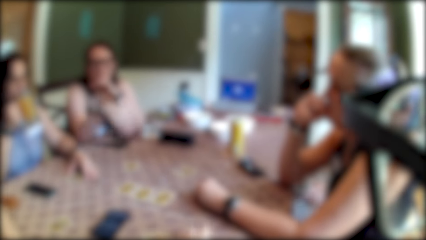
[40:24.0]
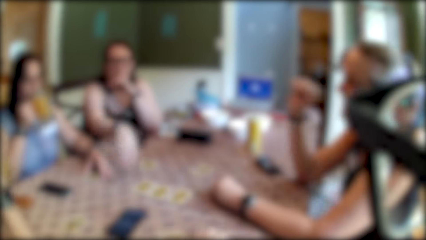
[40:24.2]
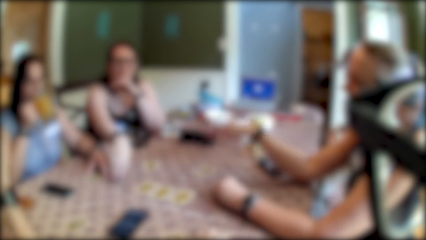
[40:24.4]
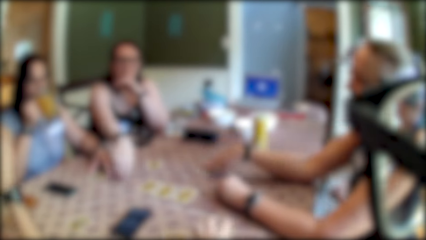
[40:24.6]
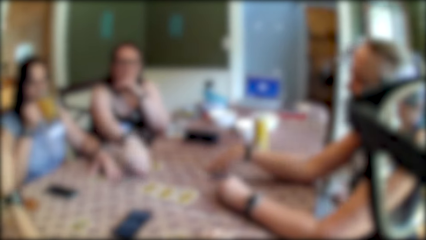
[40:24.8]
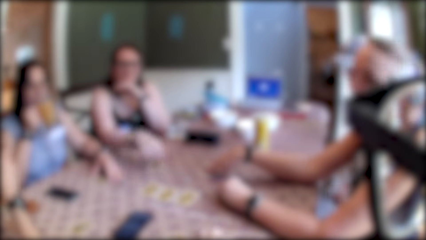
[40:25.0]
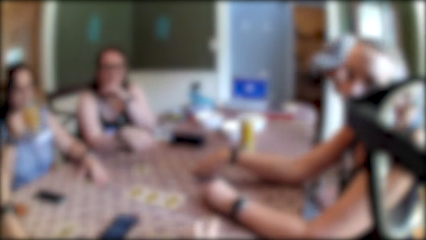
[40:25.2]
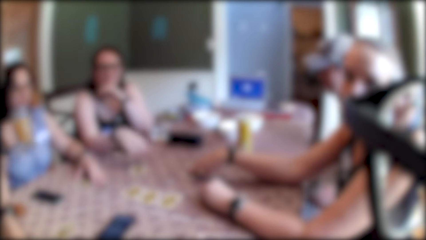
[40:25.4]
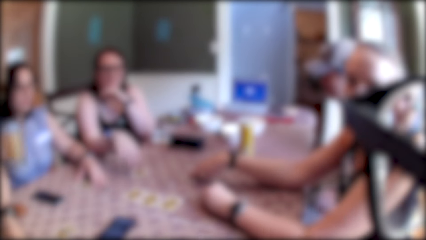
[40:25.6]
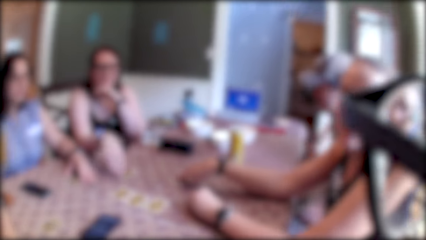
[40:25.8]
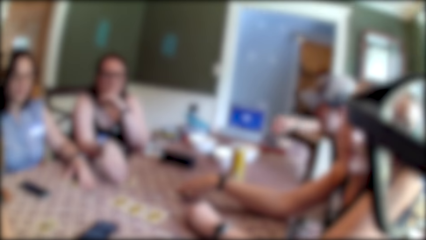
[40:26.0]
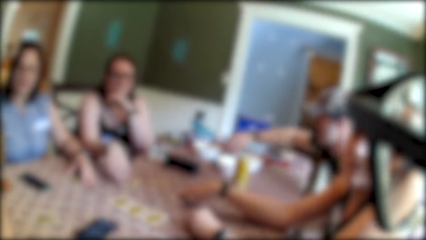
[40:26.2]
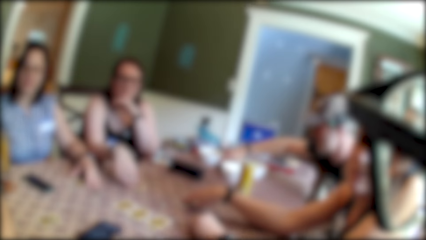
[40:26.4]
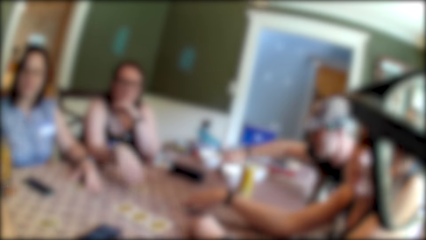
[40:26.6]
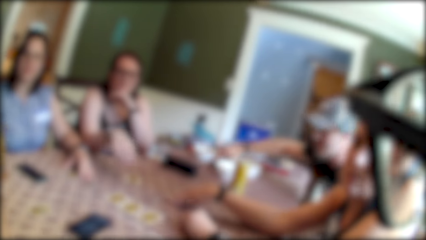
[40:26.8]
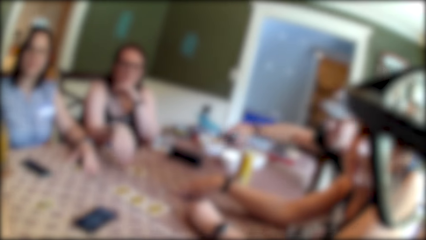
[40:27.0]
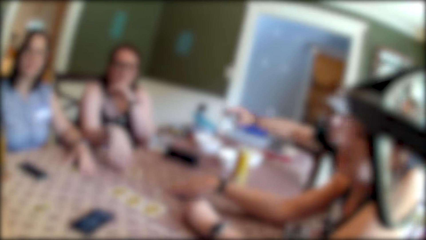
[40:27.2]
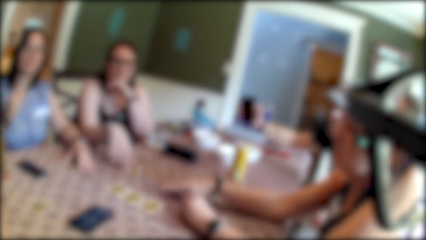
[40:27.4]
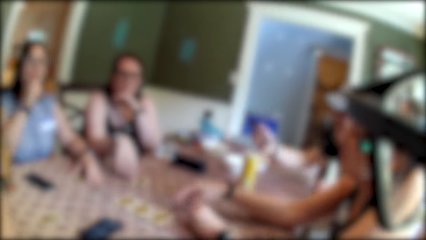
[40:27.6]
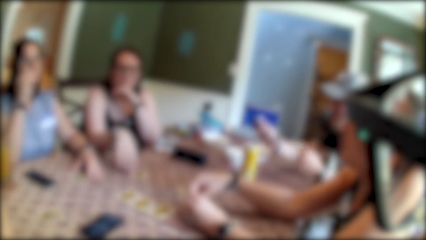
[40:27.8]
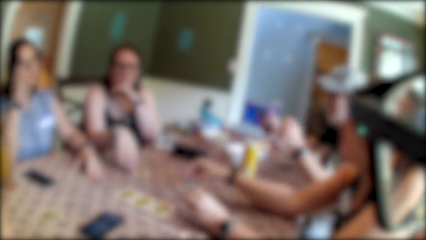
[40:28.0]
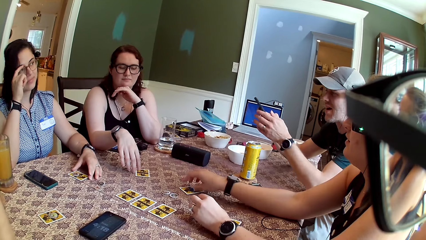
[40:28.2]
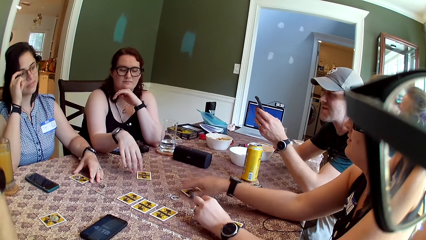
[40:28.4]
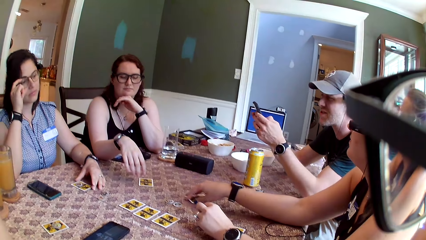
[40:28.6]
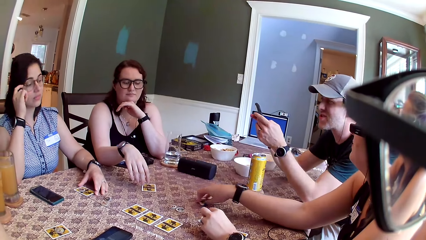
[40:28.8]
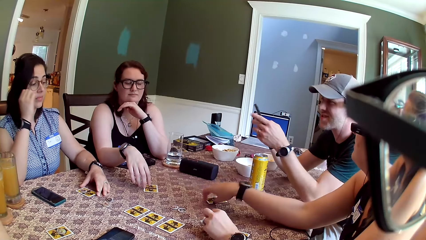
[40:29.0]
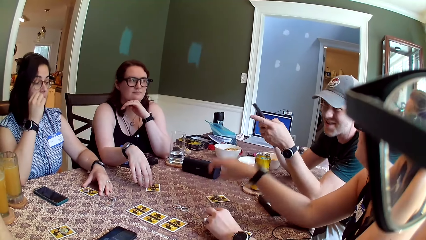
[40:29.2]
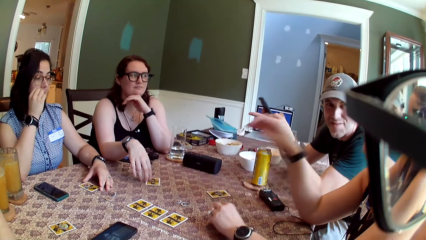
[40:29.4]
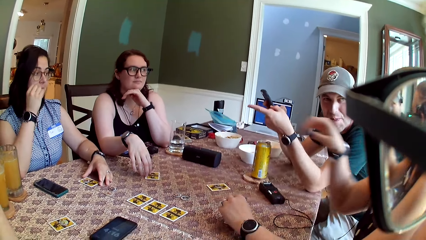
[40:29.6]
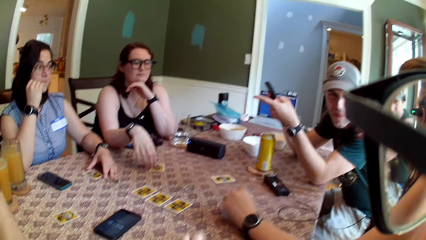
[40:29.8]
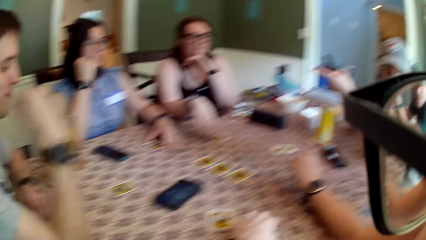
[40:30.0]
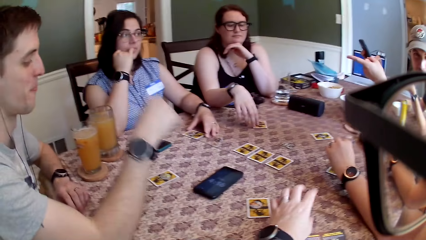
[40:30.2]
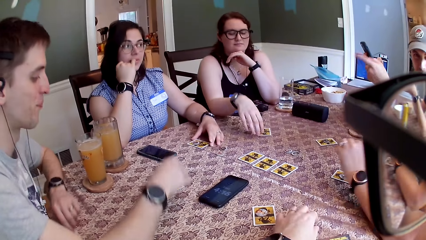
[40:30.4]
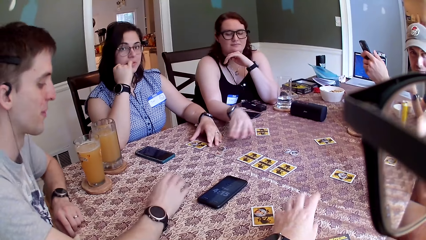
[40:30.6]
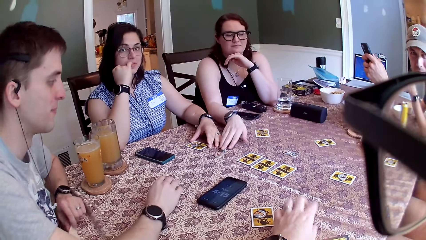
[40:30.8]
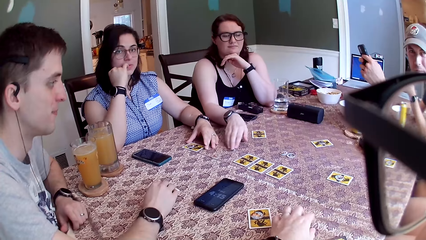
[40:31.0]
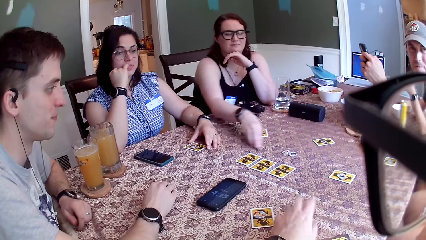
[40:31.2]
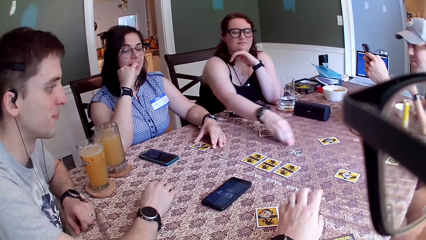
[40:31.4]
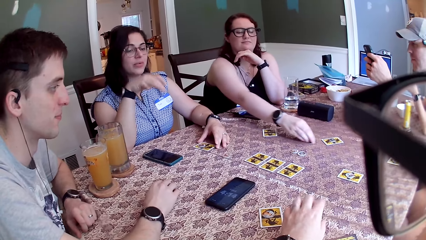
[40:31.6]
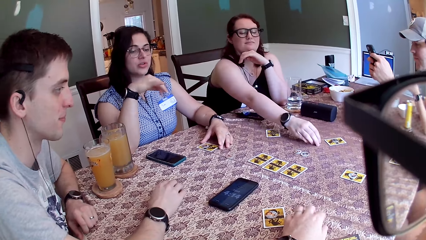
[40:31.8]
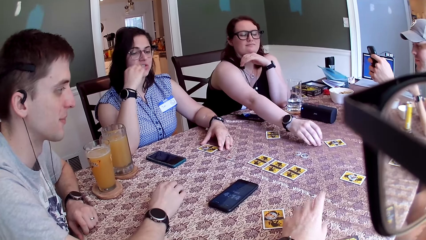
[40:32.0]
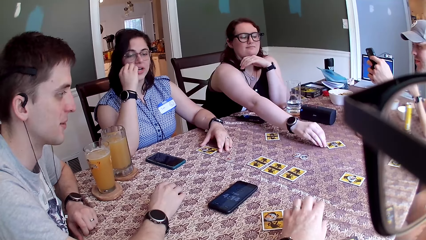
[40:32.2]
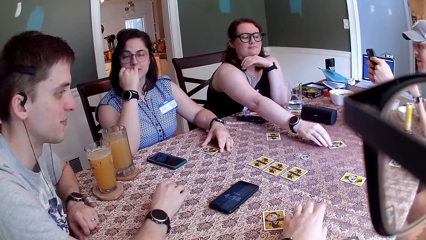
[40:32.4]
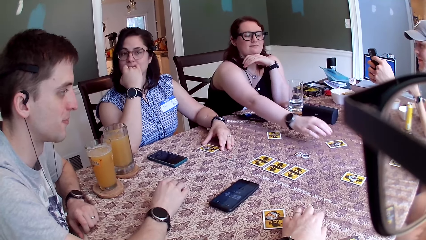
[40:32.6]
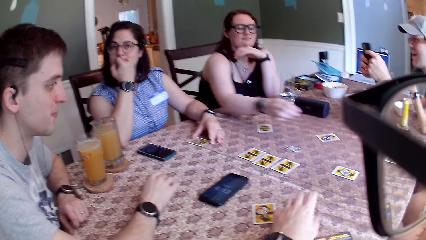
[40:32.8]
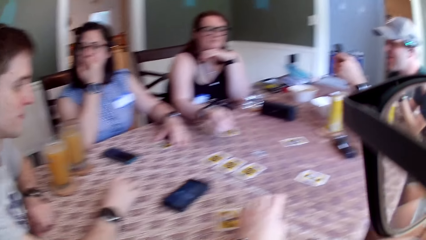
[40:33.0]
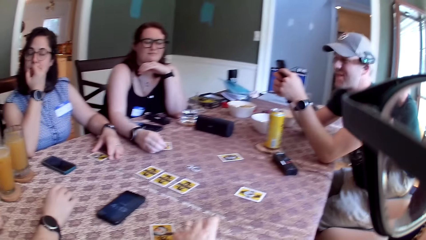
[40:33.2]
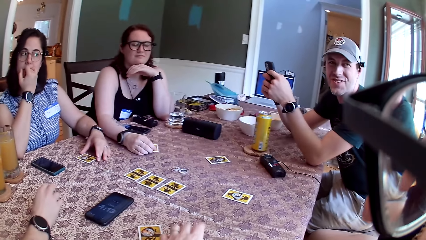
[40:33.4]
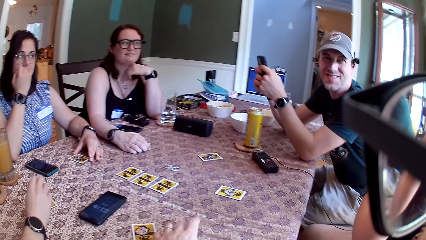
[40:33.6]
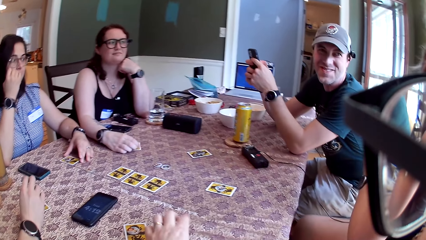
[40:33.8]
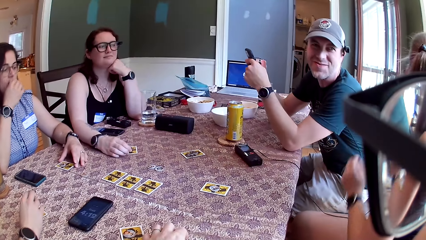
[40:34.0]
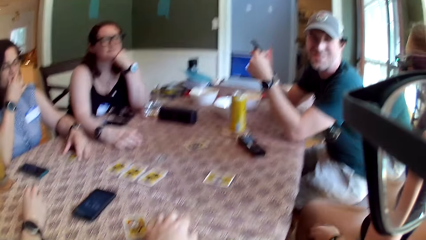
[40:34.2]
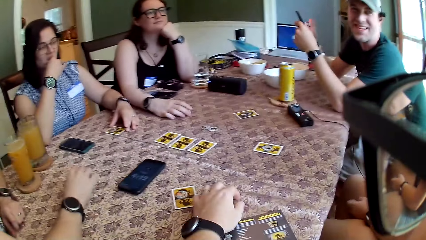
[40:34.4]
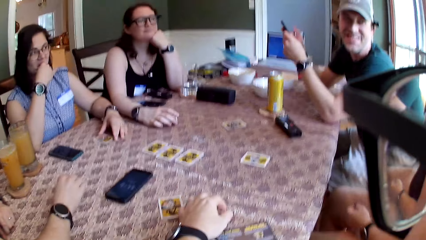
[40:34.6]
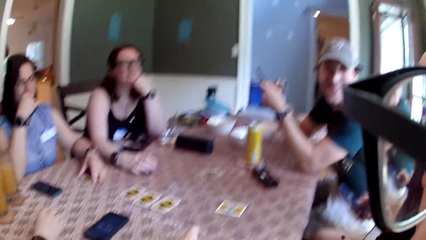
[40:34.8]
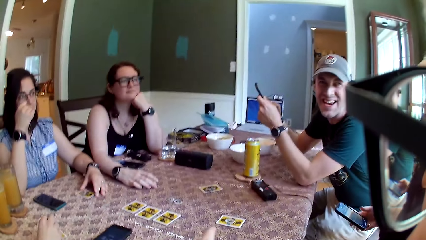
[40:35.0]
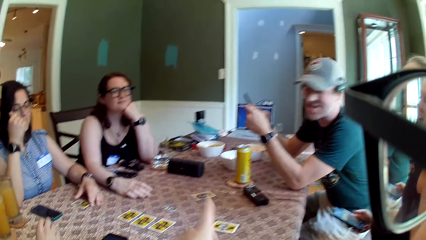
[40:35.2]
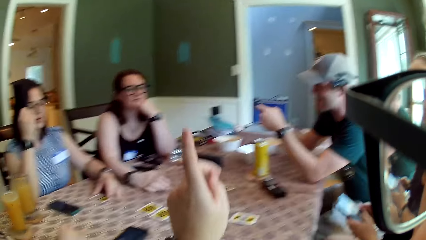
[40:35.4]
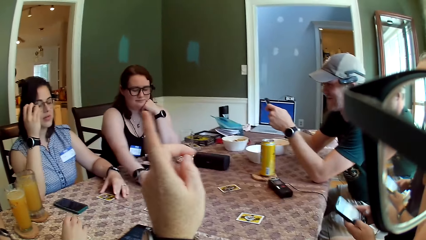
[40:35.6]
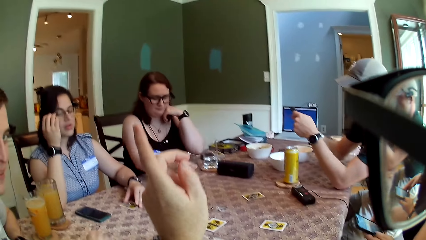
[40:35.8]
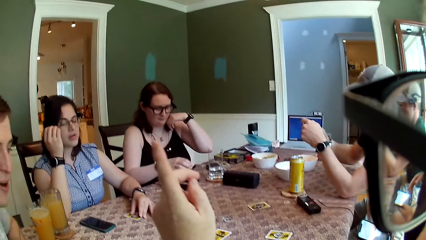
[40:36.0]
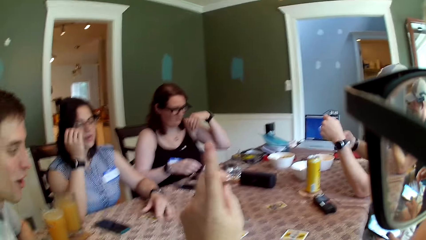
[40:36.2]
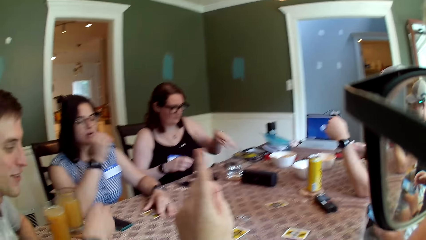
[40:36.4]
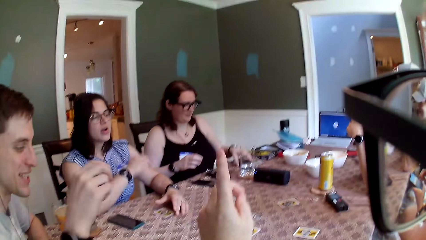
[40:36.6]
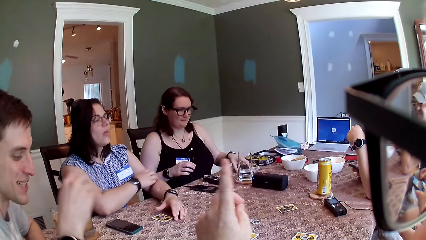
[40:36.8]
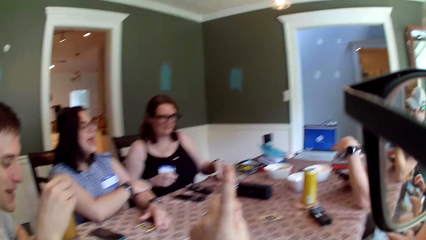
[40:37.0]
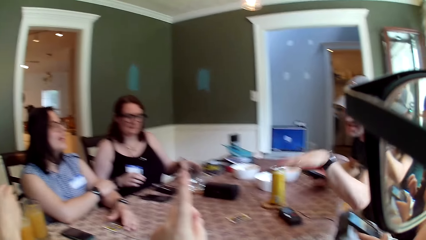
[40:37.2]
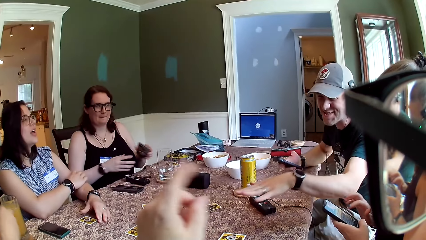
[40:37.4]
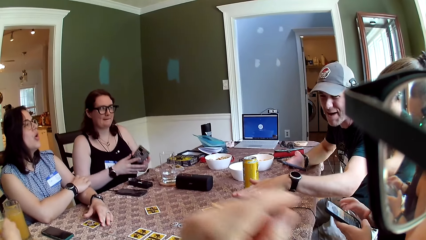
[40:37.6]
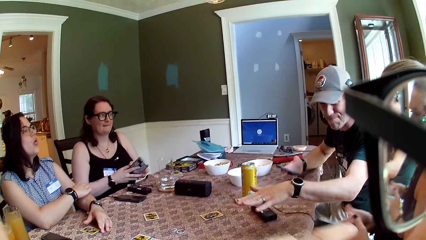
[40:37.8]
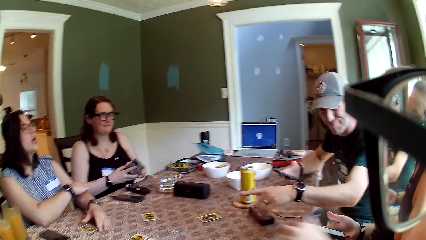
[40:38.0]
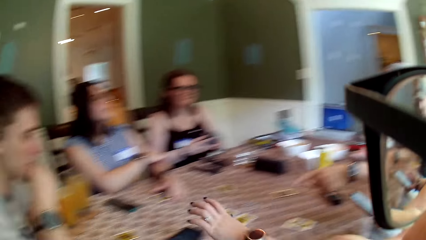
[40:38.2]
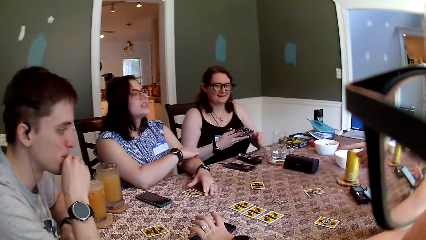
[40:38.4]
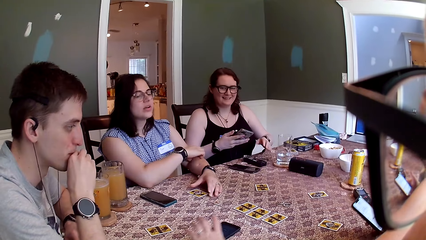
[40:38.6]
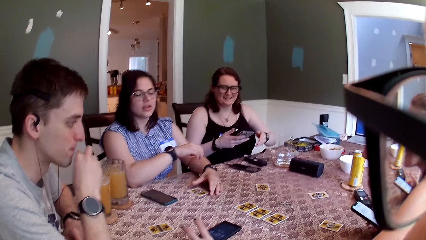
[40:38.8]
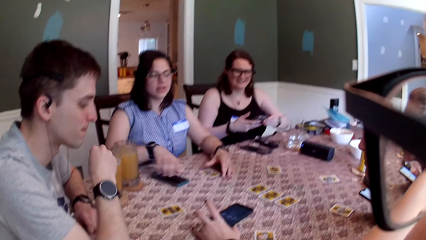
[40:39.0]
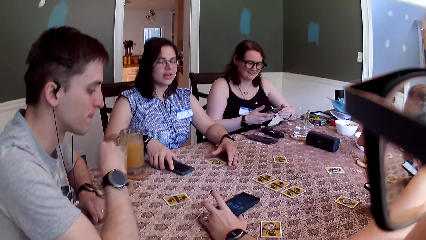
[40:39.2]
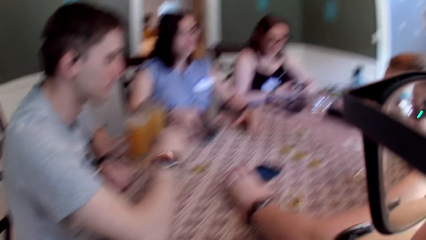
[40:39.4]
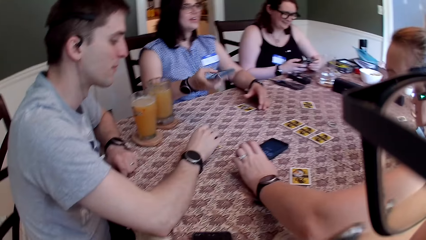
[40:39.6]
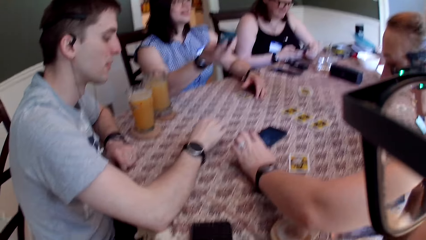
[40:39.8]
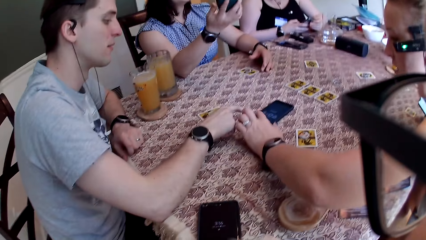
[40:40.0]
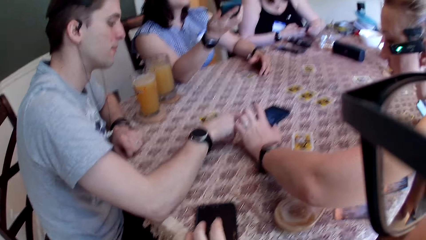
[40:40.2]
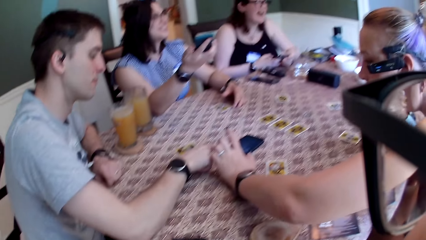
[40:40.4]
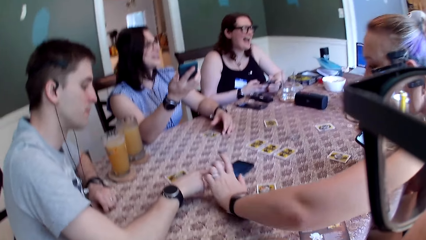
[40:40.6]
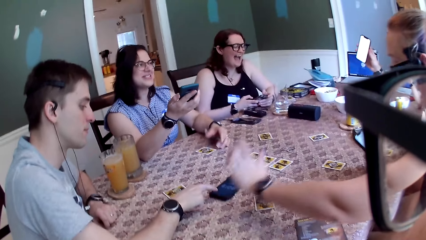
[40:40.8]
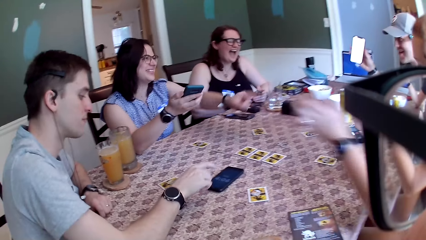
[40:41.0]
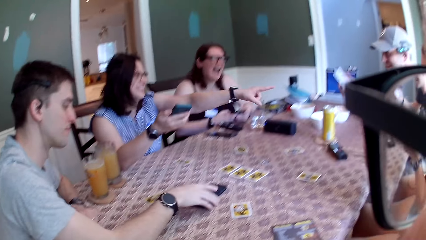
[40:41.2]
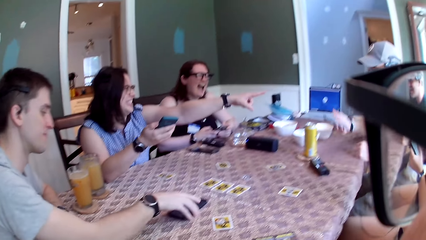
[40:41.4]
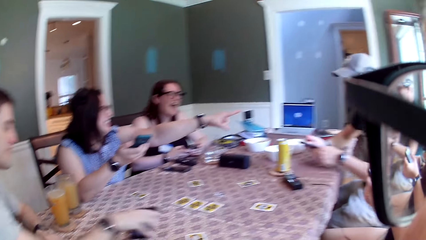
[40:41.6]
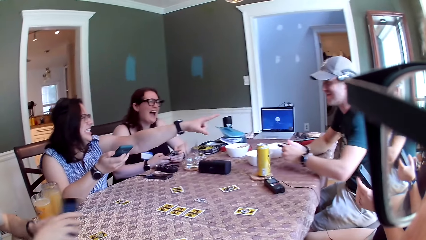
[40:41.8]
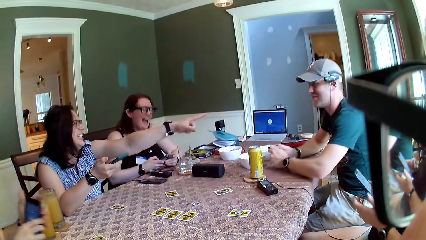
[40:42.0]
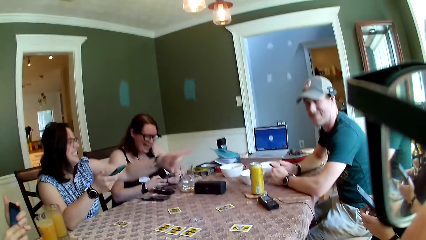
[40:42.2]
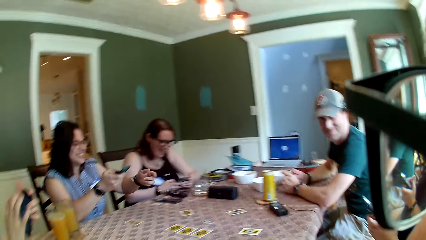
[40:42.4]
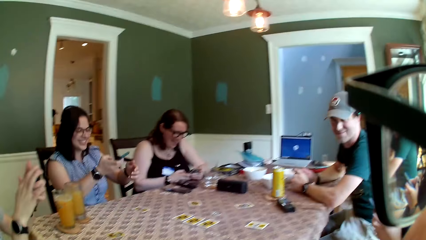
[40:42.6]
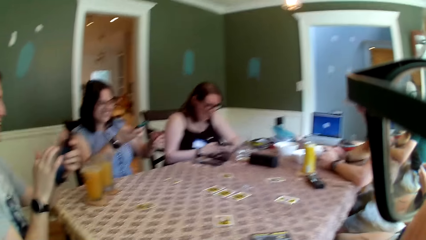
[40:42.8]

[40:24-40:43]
A woman puts her right hand on a card. The camera wearer touches the playing cards. Another woman drops the glass of drink on the table with her right hand. A man stretches his right hand across the table, picks up a phone with his right hand, and presses his phone with both hands. The second woman touches her glasses with her right hand. The first woman shifts the card with her right hand. Another man shifts the card with his right hand. A third woman shifts a coin with her right hand. The second woman gesticulates with her right hand. The third woman puts the coin on the card with her right hand and shifts the card with her right hand. The camera wearer points his left hand. The first woman presses the phone with both hands. The third woman lifts both hands from the table. The camera wearer raises his hand up. The third woman lifts the phone with her left hand. The second woman puts her right hand on her left hand. The first man gesticulates with his left hand. The third woman passes the phone to her right hand and holds the phone with both hands. The second woman lifts the phone with her right hand. The second man drops his right hand on the table. The camera wearer touches the phone. The second man points to the phone with his right hand. The first woman lifts her left hand from the table. The second woman points to the first man with her left hand. The second man picks up the phone with both hands. The camera wearer looks around.
